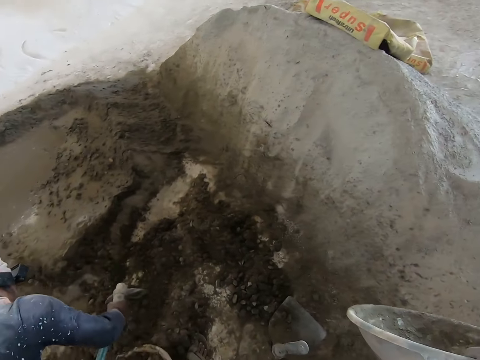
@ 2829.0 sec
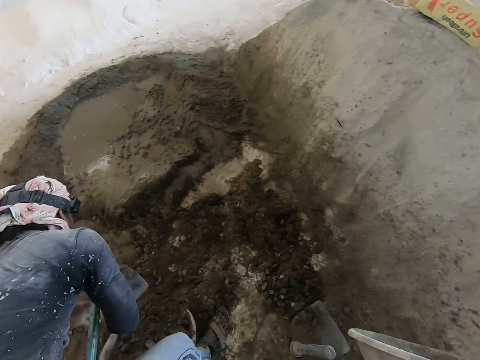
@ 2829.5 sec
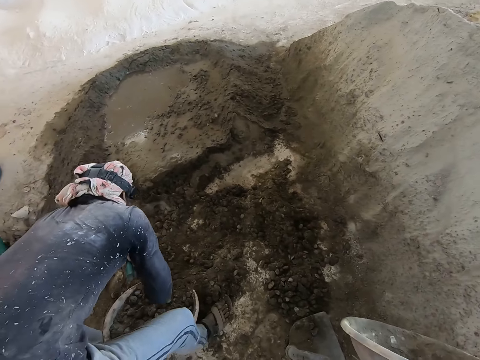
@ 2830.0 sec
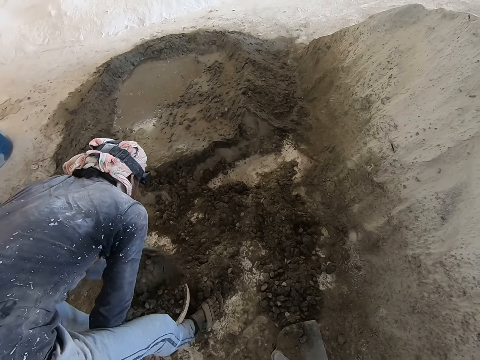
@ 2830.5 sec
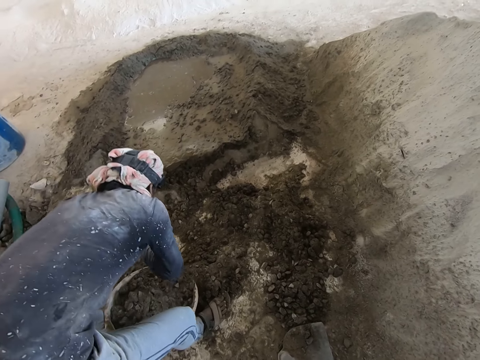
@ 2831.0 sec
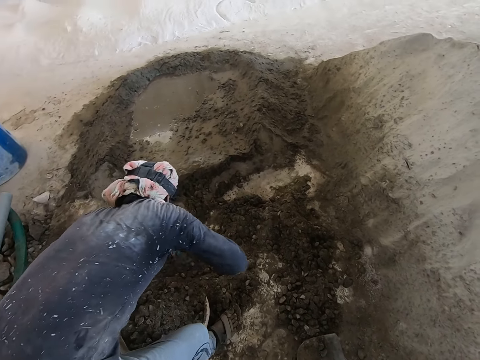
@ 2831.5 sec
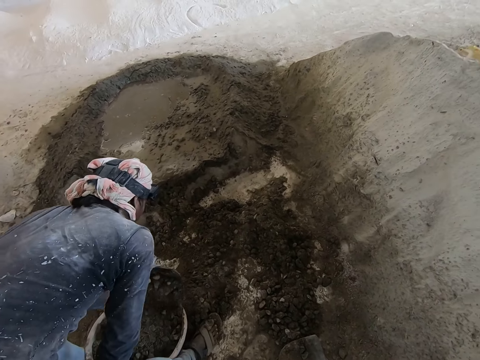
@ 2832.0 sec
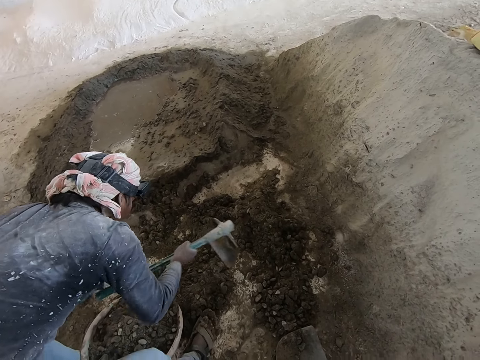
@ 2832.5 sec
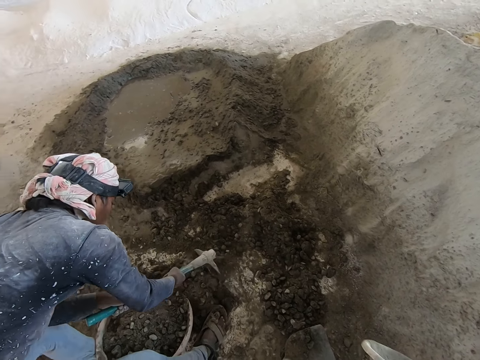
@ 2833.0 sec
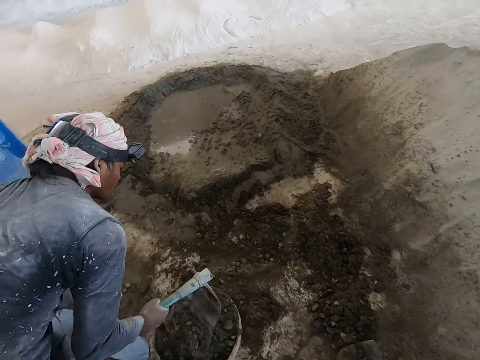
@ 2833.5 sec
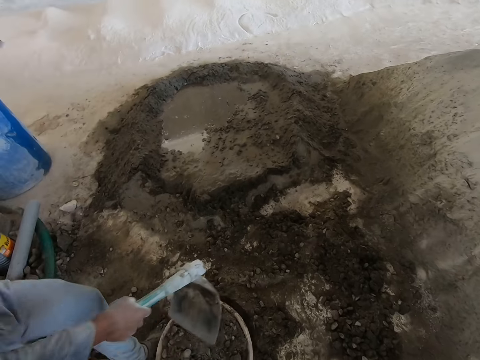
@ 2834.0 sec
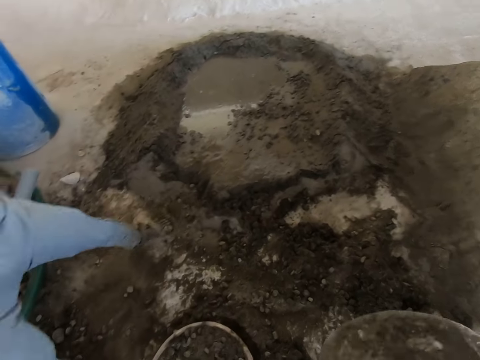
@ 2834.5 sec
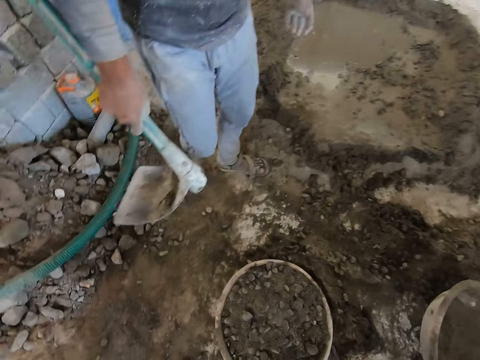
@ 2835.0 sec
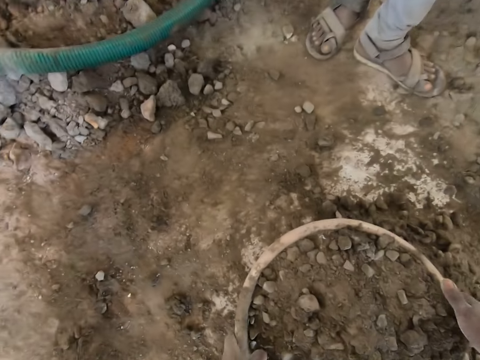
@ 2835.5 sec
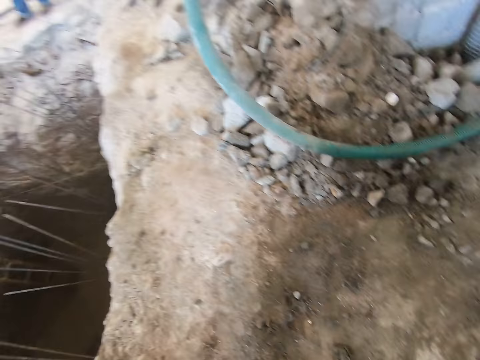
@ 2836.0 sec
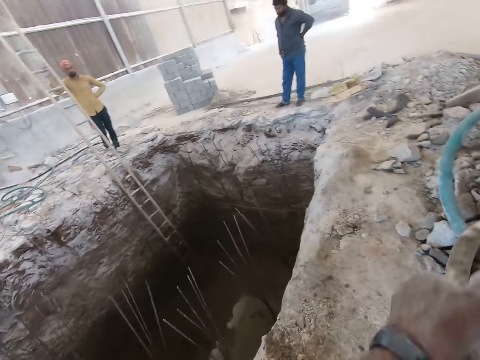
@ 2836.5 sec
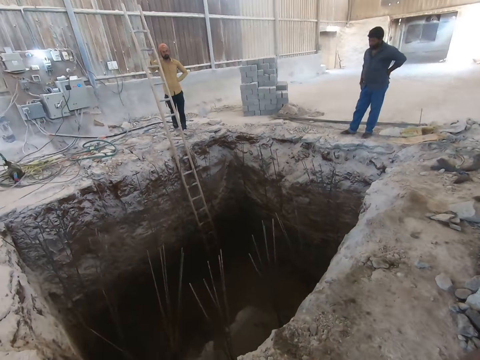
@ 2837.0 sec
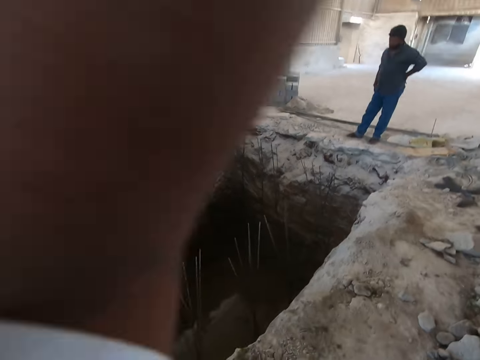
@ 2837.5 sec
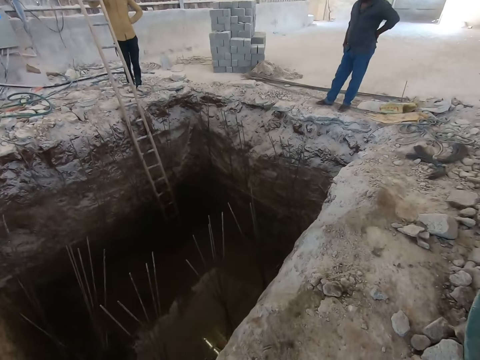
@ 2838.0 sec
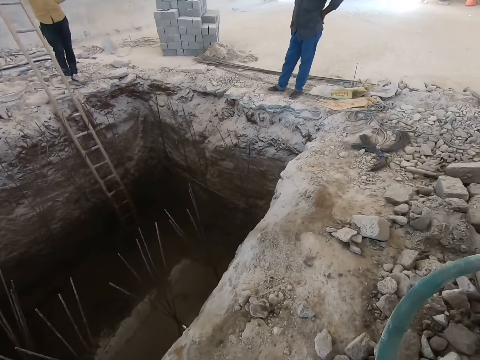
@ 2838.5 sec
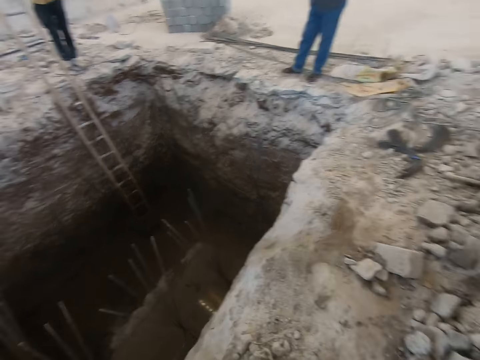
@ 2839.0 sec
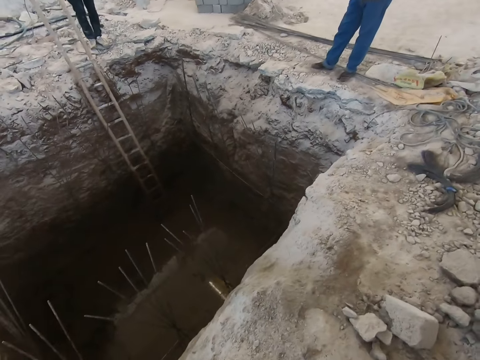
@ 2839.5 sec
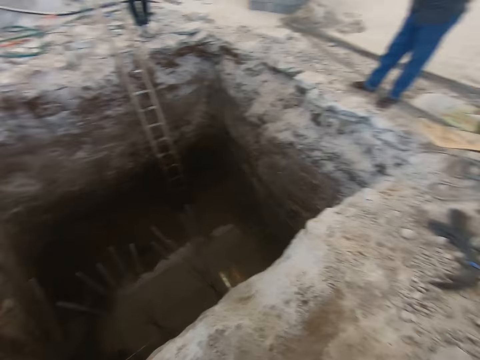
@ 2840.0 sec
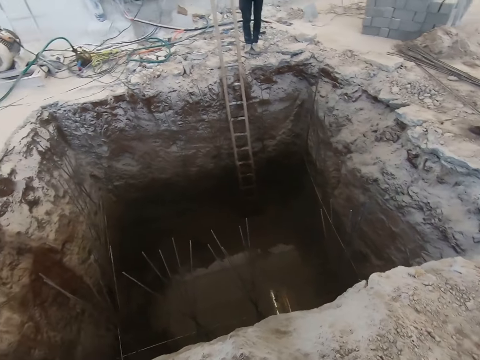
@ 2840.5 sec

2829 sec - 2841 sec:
The camera wearer moves forward. He drops the head pan or cement bowl in his right hand on the floor. He carries the head pan from the floor with his hands. He turns to the hole. He lifts the cement bowl. He walks to the hole.

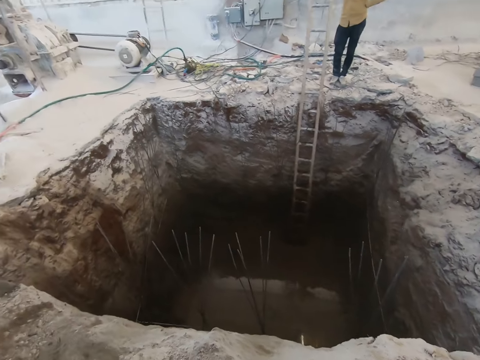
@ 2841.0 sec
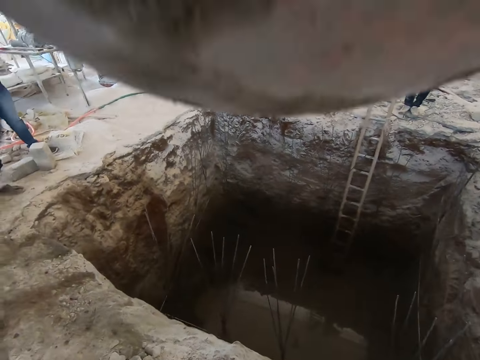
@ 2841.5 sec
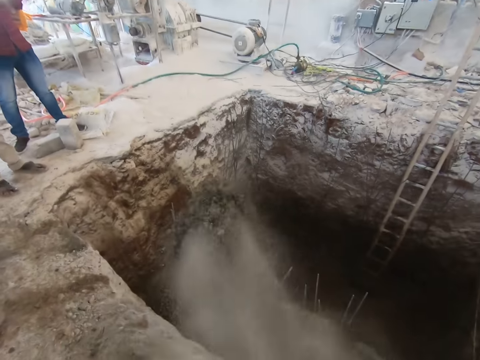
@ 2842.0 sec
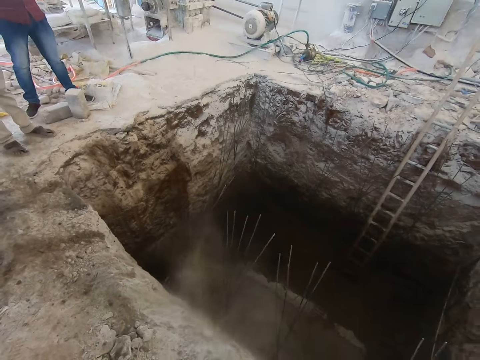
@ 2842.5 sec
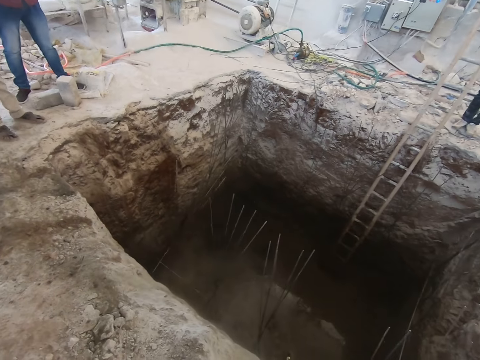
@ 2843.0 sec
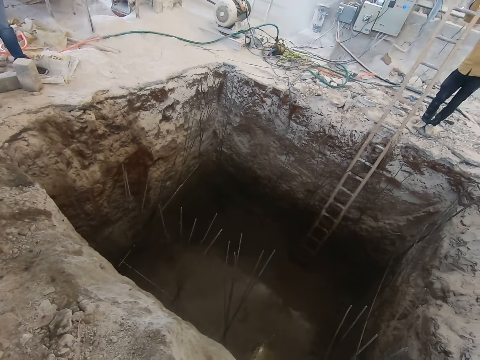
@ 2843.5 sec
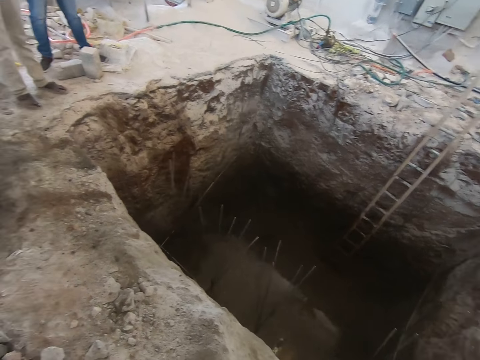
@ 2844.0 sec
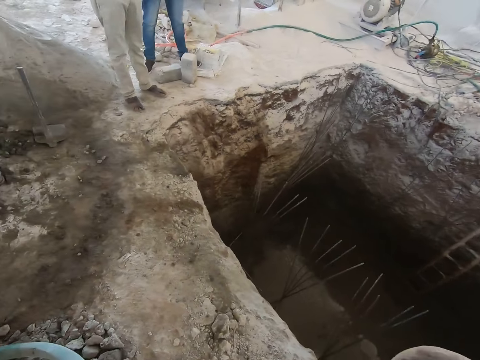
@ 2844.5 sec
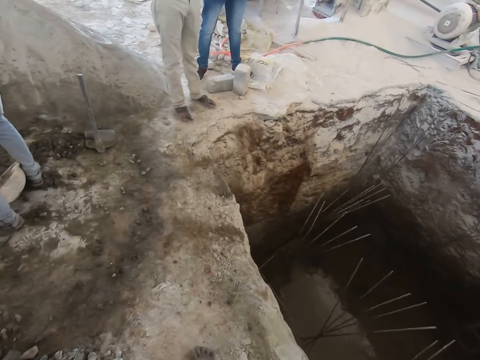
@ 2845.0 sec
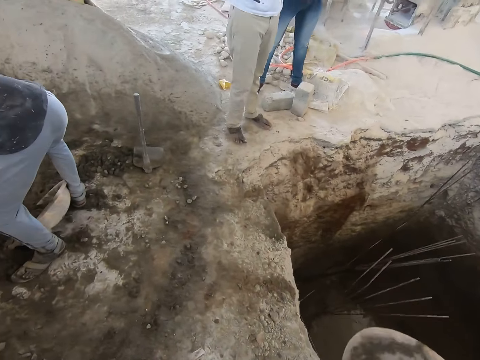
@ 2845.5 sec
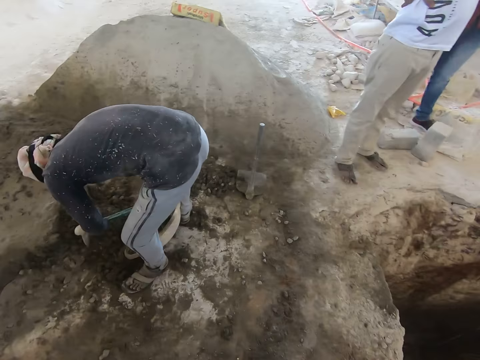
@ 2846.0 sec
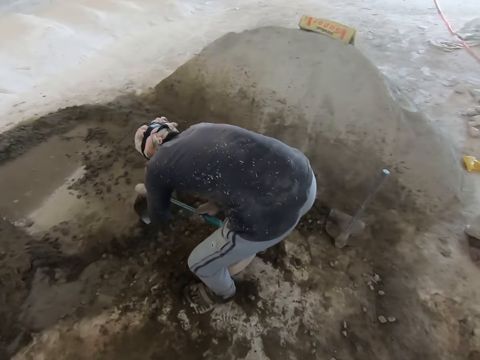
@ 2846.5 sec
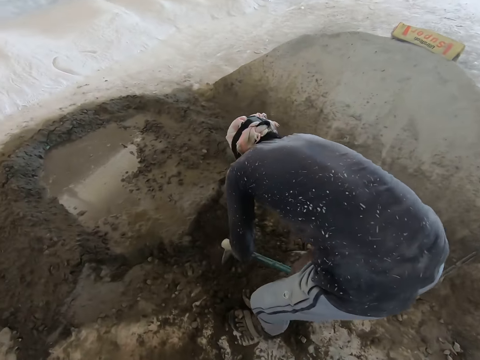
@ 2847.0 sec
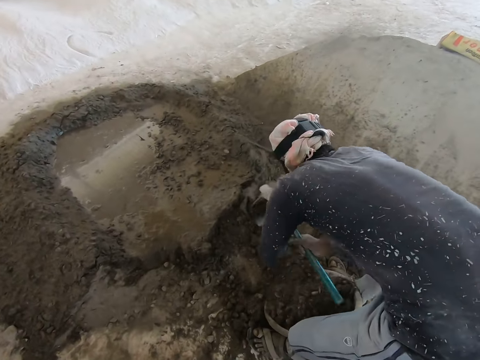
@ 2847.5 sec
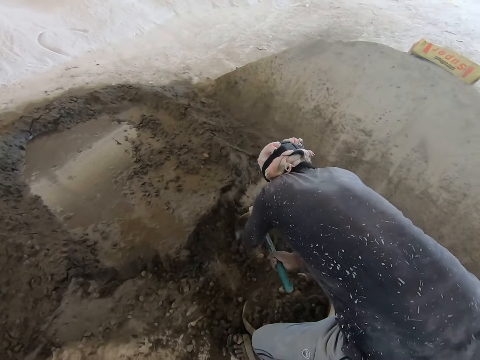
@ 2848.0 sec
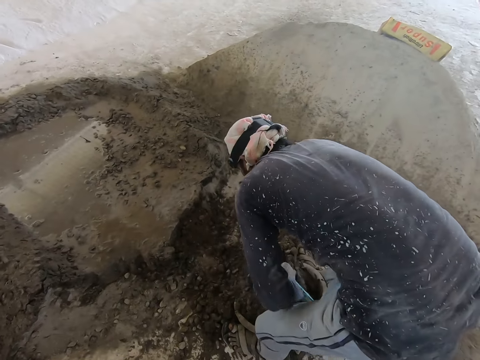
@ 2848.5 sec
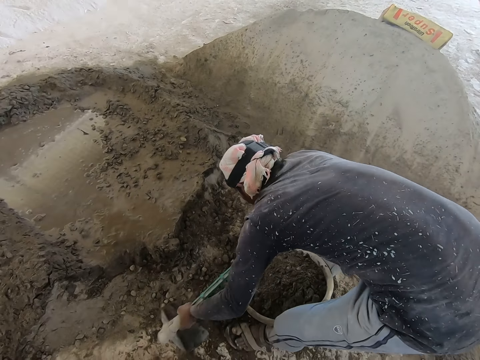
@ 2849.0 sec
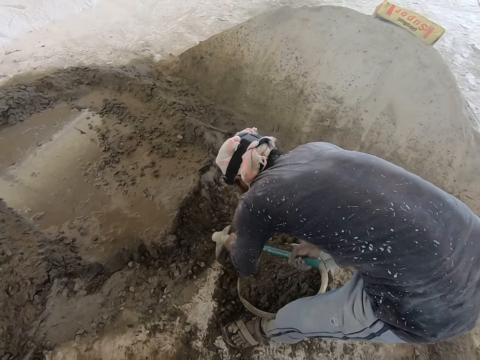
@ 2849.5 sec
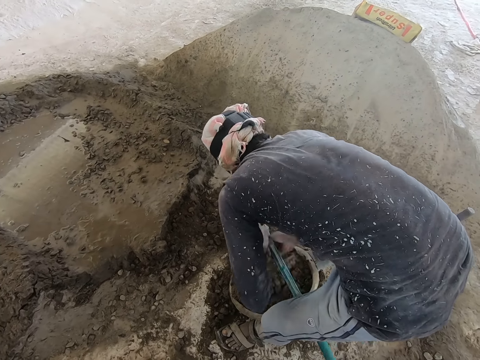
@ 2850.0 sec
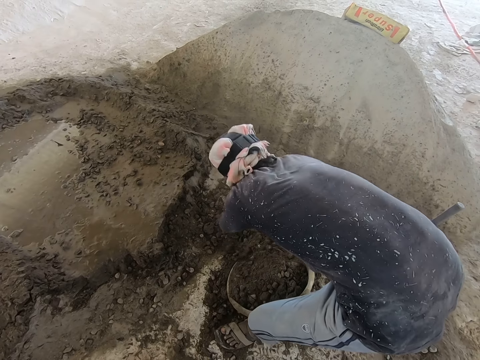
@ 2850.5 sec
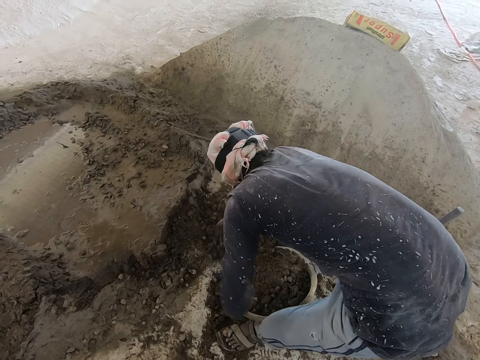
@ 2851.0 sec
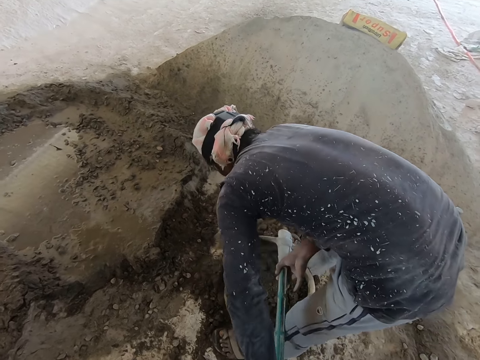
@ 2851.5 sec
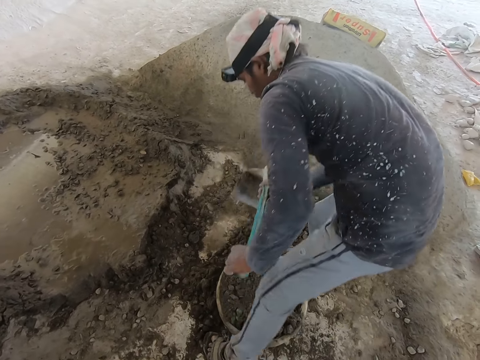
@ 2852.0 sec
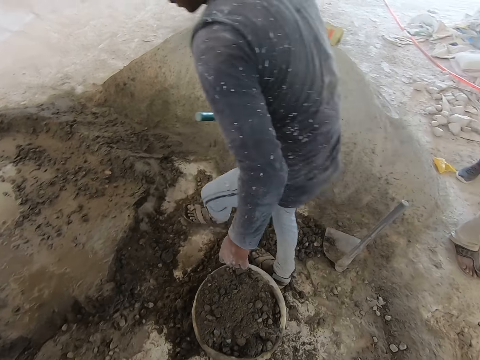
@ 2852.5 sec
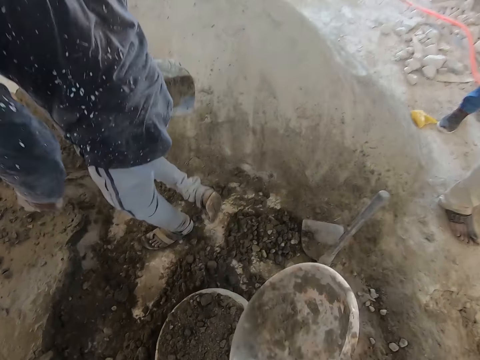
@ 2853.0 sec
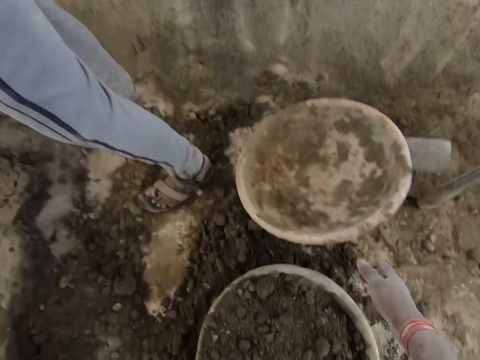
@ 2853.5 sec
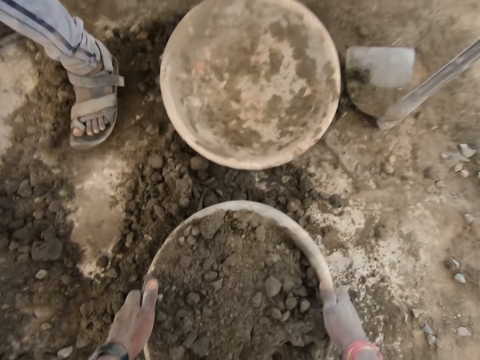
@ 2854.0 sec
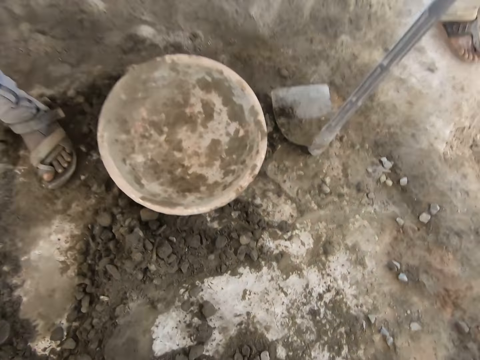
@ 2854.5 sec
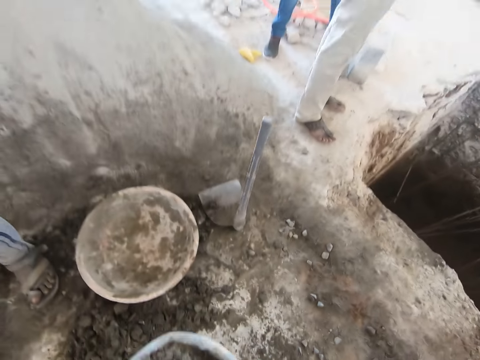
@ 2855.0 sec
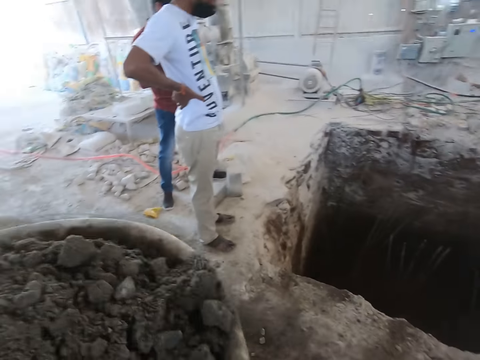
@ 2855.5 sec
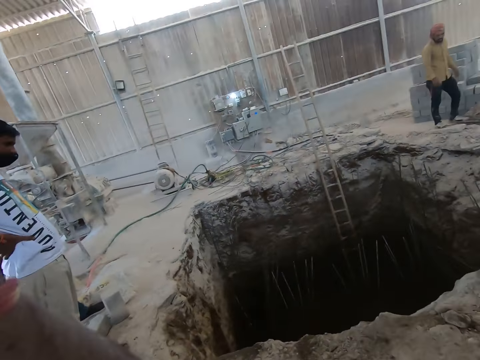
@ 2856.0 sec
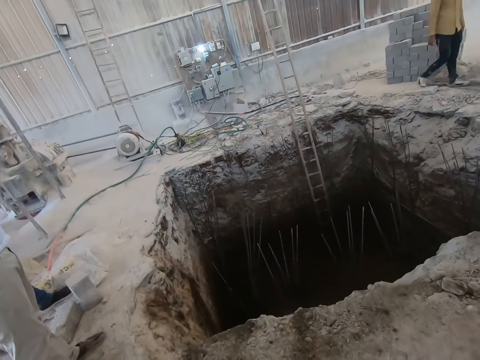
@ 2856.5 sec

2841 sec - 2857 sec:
The camera wearer pours the concrete in the head pan or cement bowl in his hands into the pit or hole. He looks at the hole. He walks to a man. The man scoops concrete into the head pan on the floor with the hoe in his hands. The camera wearer stands behind the man. The man moves forward. The camera wearer drops the head pan in his right hand on the floor. He carries the head pan from the floor with his hands. He lifts the cement bowl.
